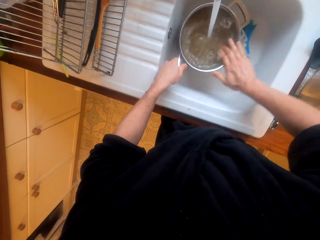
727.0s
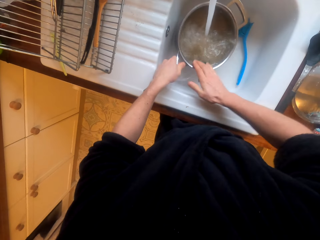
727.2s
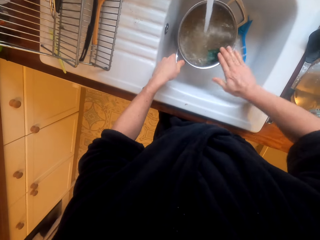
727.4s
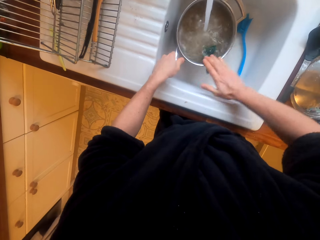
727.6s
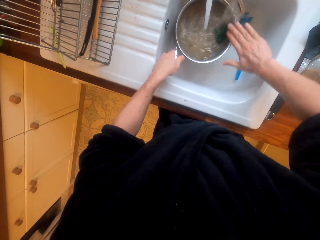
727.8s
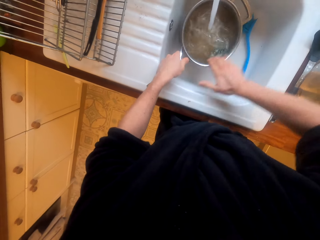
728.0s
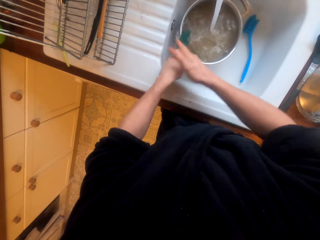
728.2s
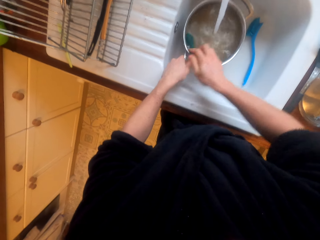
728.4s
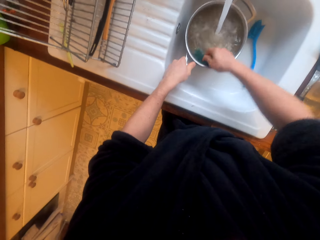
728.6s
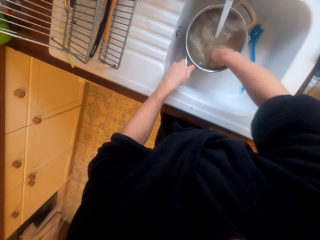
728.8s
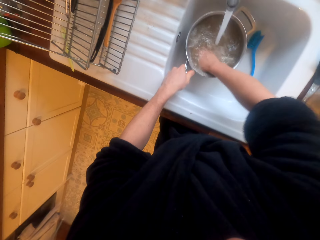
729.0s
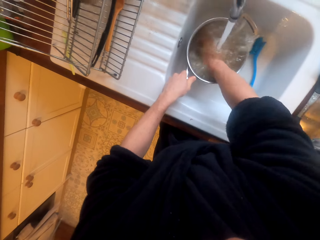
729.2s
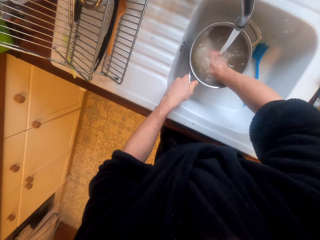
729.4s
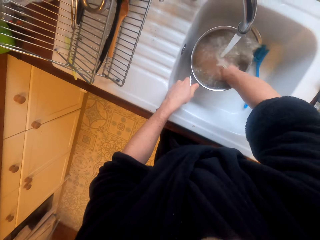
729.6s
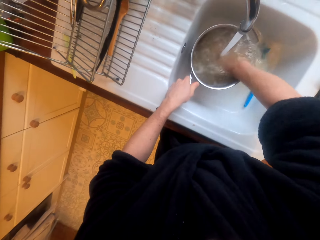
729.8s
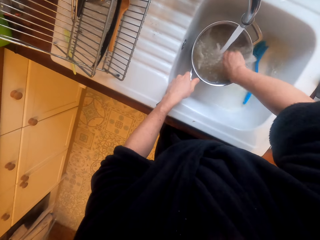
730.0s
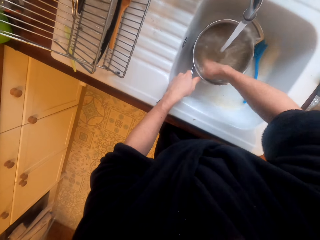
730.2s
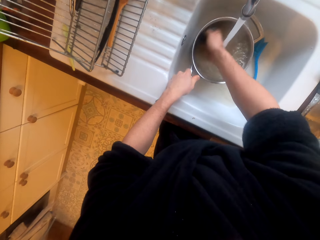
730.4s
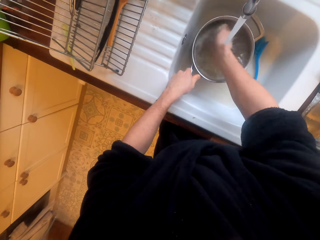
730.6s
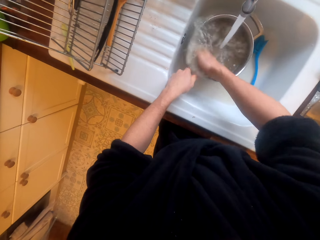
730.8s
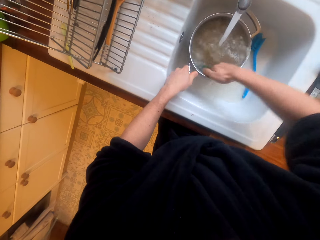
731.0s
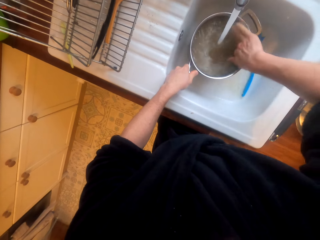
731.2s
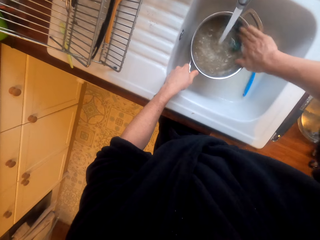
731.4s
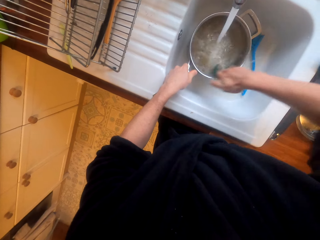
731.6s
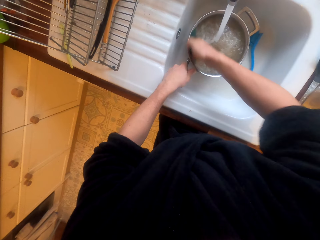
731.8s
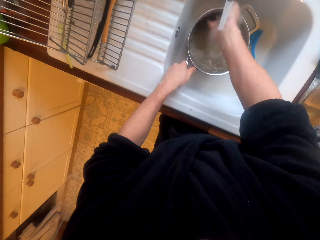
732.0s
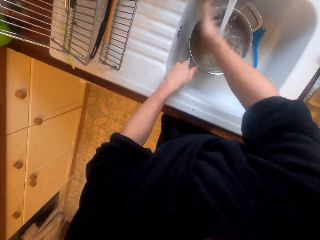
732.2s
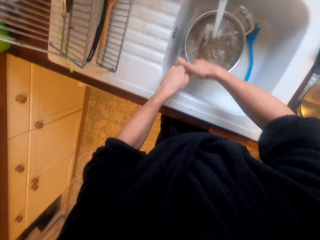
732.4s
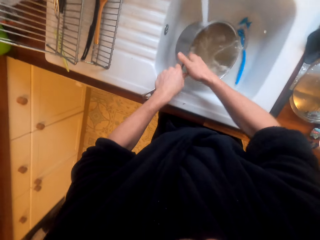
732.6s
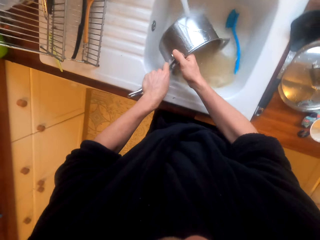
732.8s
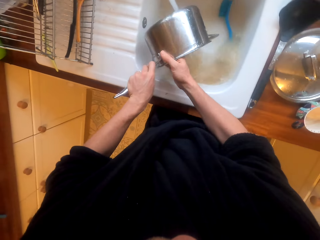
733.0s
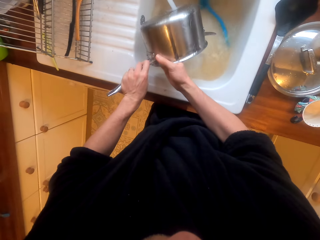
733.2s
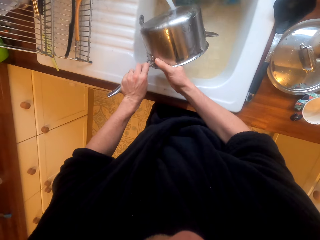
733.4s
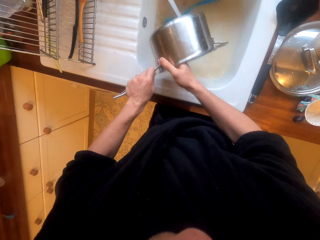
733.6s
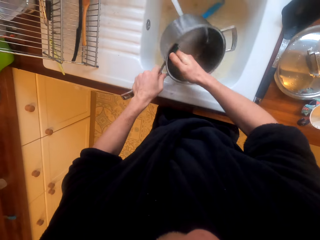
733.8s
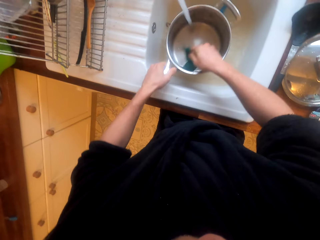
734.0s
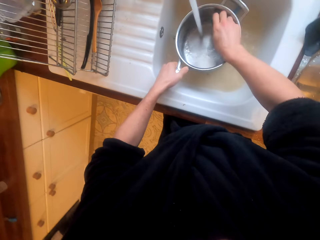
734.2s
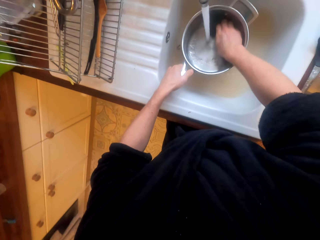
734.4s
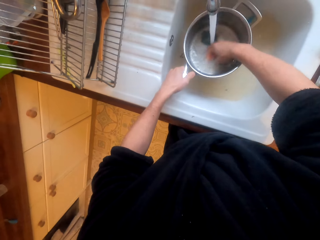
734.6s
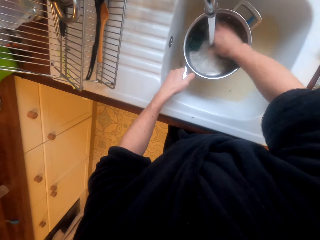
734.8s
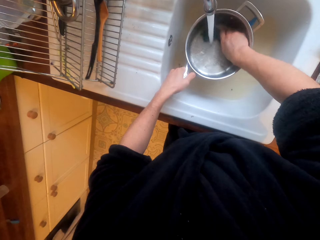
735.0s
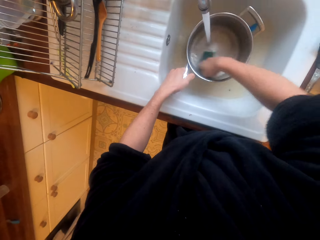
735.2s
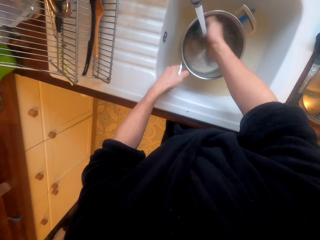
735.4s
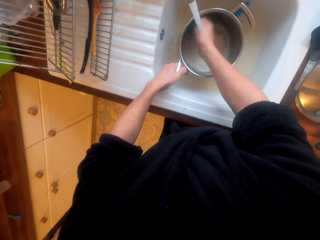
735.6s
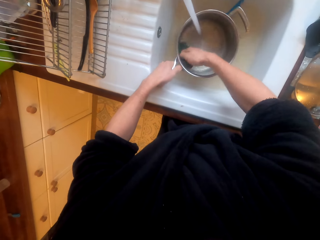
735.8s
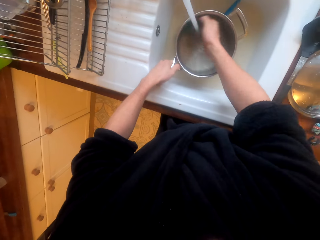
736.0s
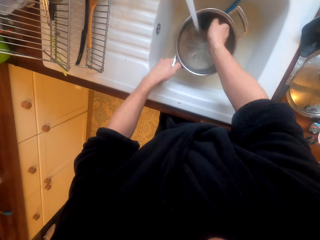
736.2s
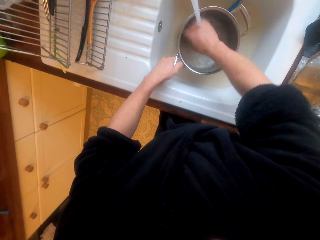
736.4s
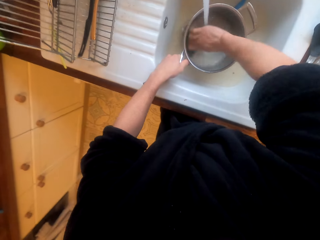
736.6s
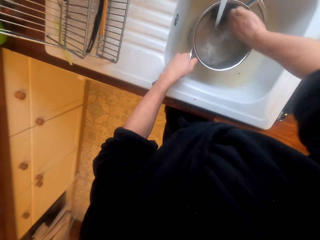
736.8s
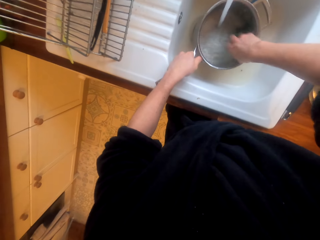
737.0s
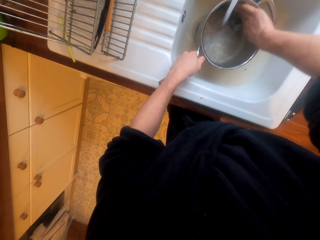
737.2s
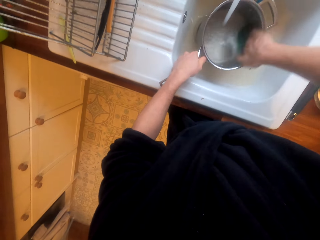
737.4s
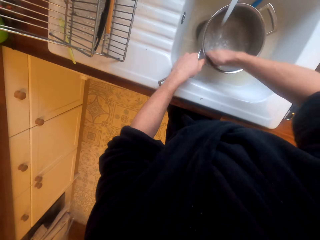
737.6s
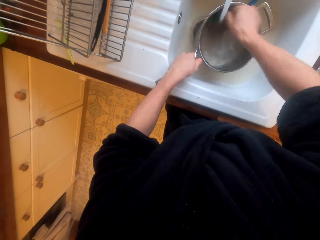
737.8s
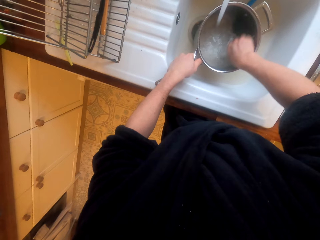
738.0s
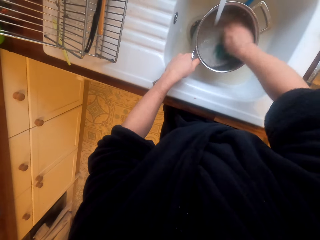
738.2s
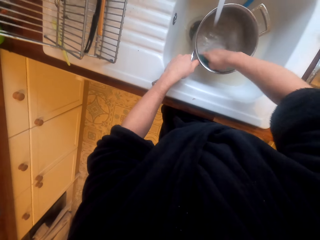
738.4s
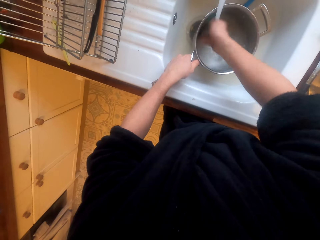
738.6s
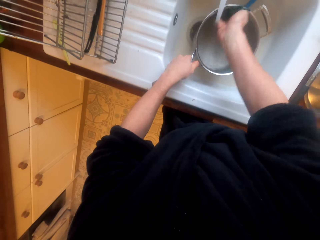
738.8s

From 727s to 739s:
The camera wearer pours water from the pot to the sink. They wash the pot using synthetic steel wool.

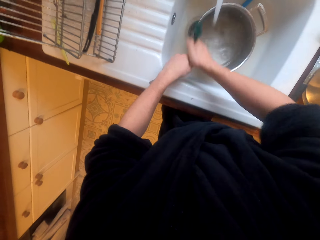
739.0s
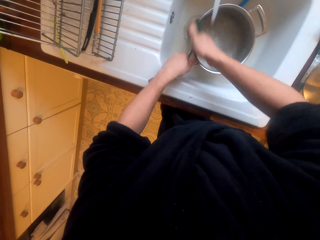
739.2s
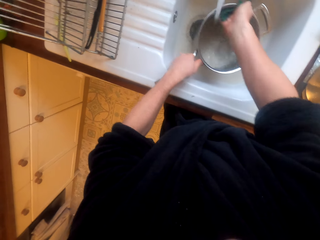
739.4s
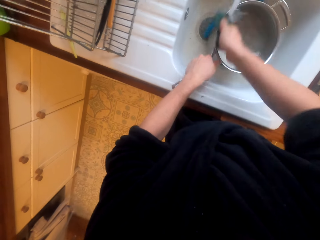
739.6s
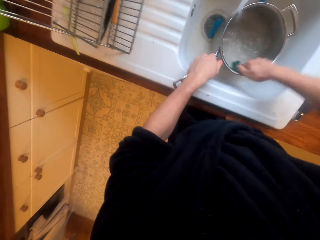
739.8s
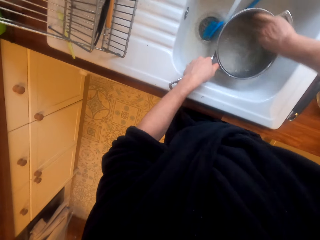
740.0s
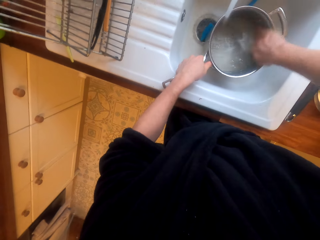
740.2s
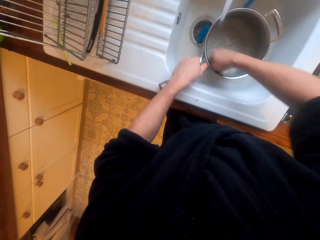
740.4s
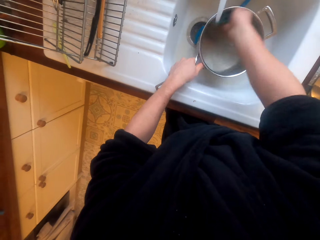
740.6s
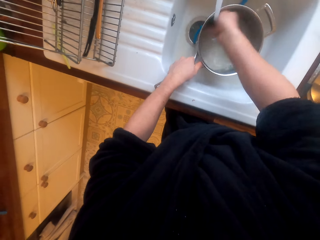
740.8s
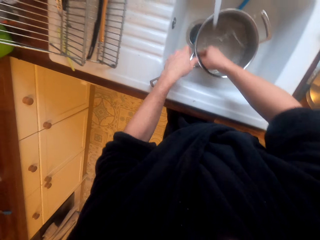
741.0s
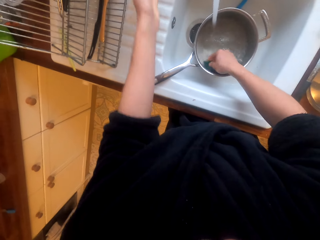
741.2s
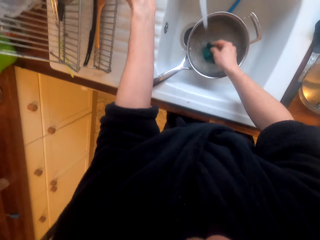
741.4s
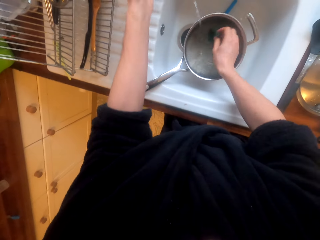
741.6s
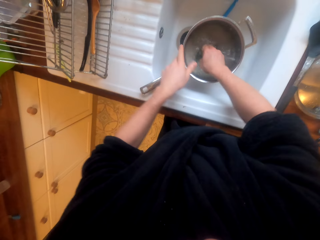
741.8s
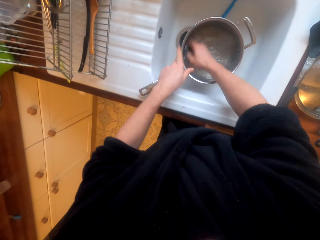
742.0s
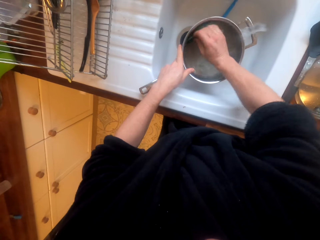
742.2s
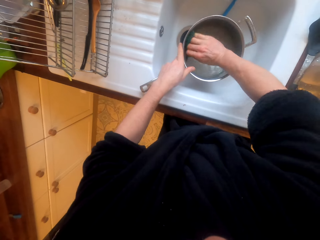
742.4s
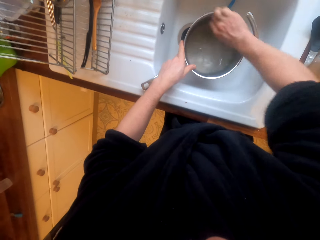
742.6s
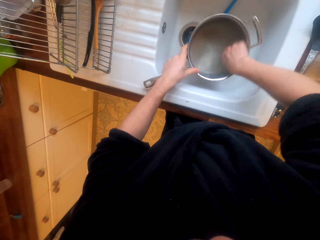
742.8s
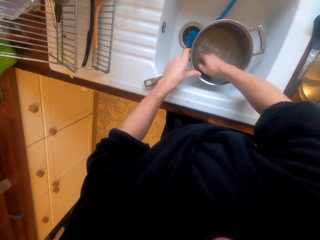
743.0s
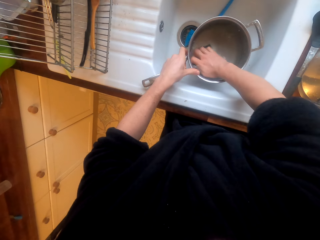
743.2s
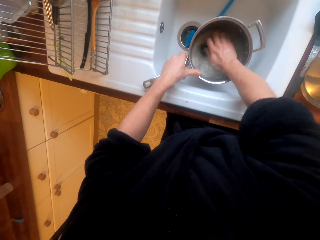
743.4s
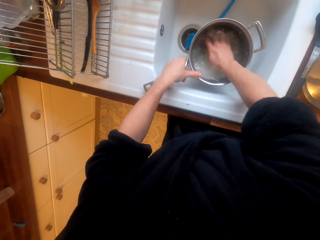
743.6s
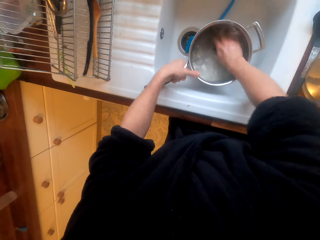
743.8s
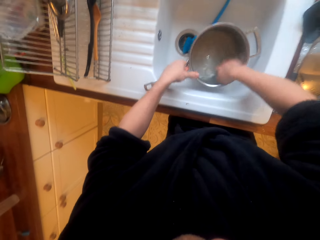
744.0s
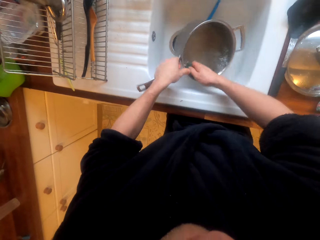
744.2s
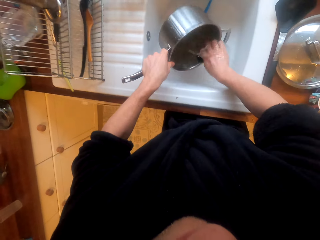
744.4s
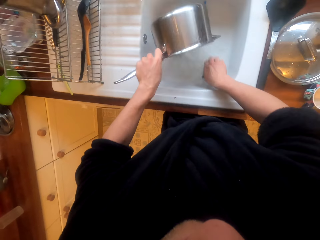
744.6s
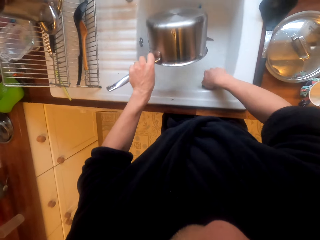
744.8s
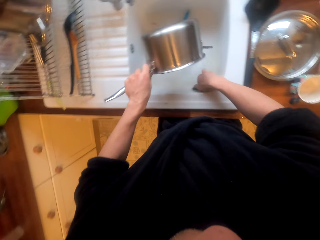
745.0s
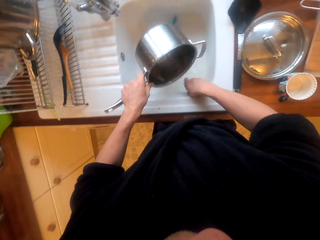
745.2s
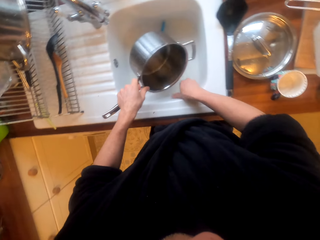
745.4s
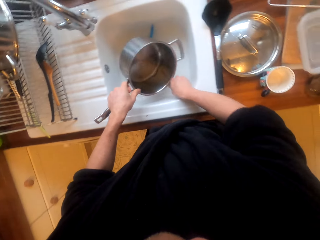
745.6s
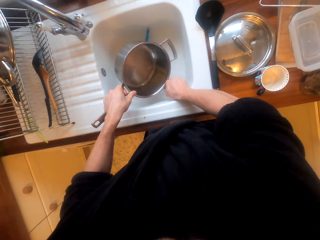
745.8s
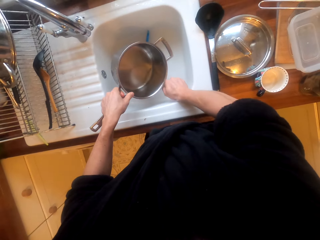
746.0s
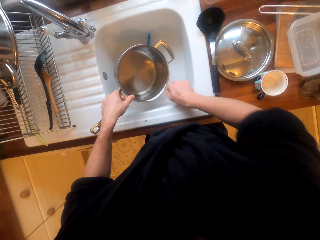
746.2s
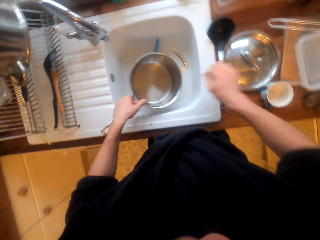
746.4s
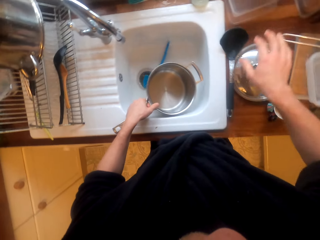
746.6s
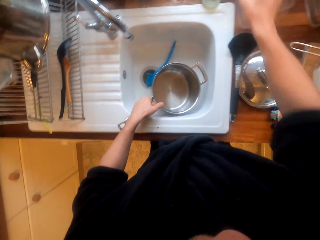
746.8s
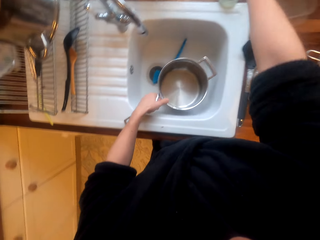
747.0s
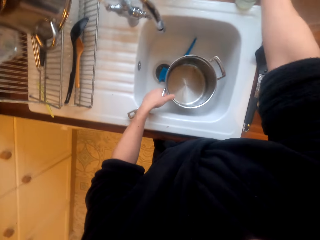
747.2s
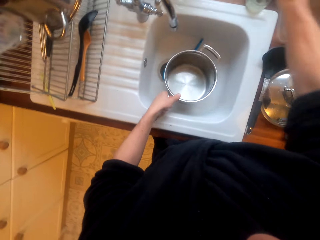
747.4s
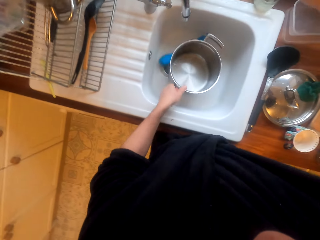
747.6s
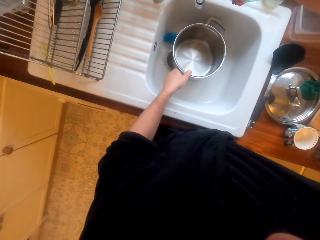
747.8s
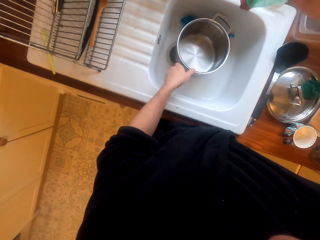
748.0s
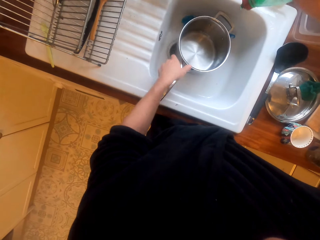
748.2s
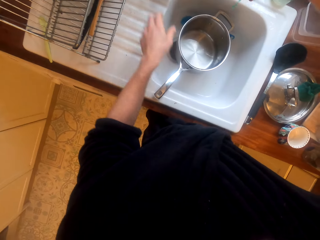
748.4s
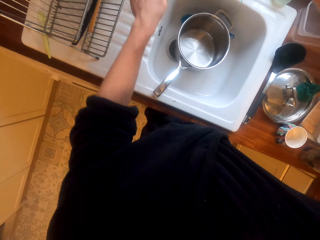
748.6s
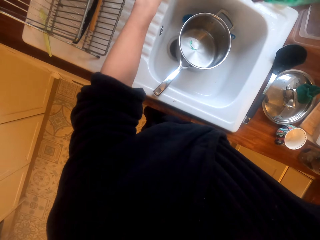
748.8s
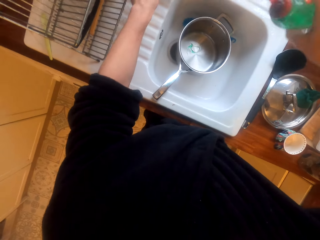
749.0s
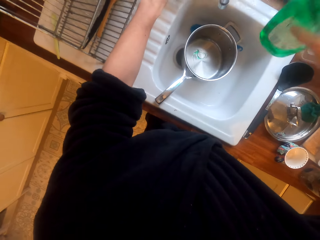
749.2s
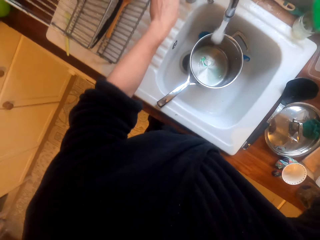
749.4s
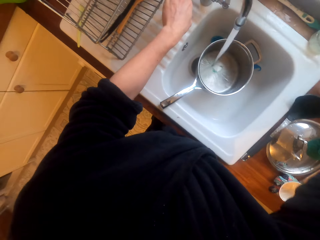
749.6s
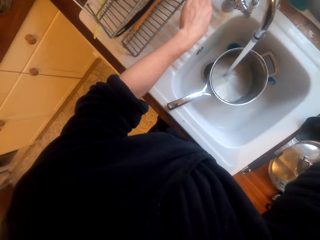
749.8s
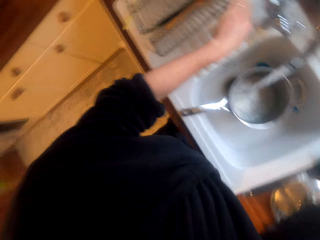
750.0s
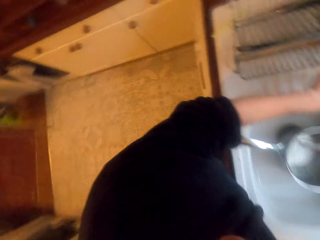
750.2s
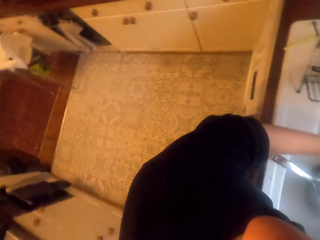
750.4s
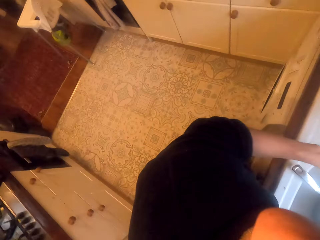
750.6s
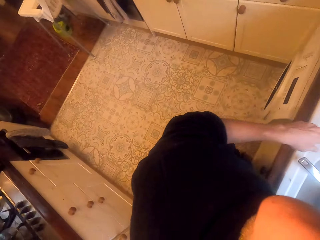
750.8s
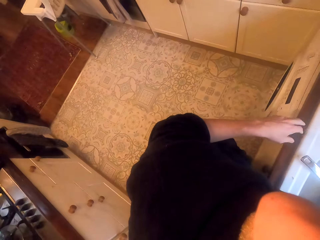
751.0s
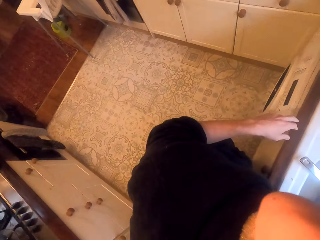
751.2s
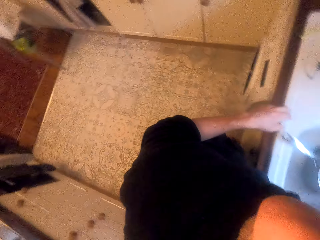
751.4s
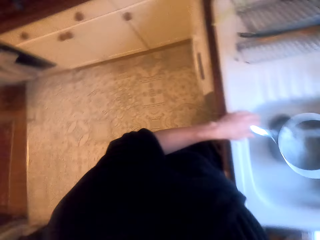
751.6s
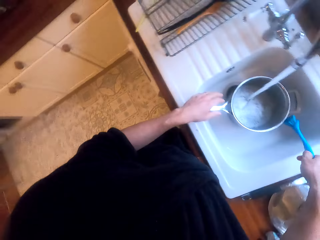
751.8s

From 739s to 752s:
The camera wearer turns off the tap. They wash the pot using the synthetic steel wool. They pour water from the pot in the sink. They put the synthetic steel wool away from the sink. They pick up a bottle of liquid soap. They pour the liquid soap in the pot. They turn the tap on. They put back the liquid soap. They look aside.
